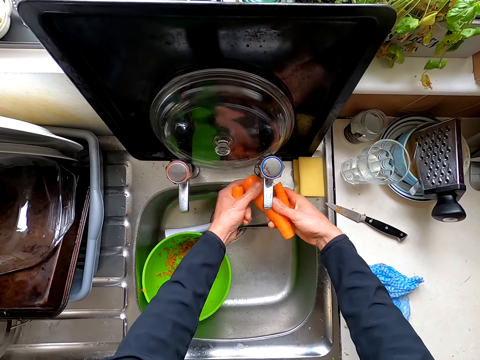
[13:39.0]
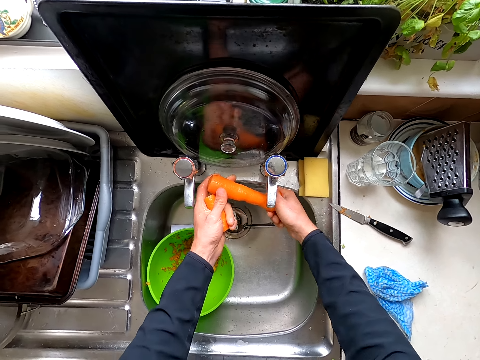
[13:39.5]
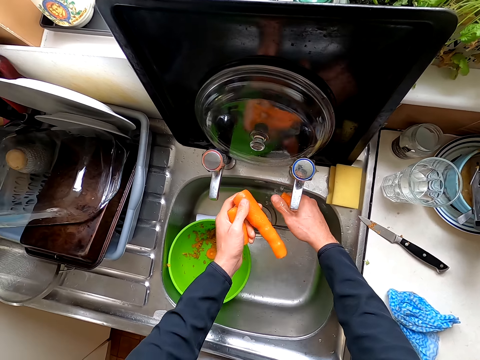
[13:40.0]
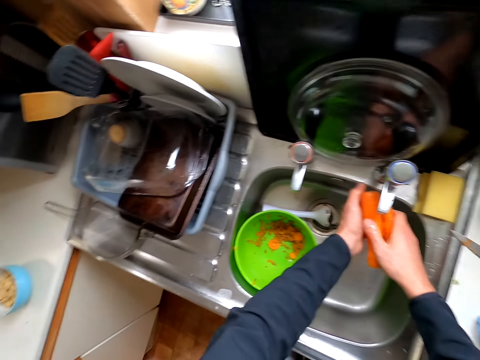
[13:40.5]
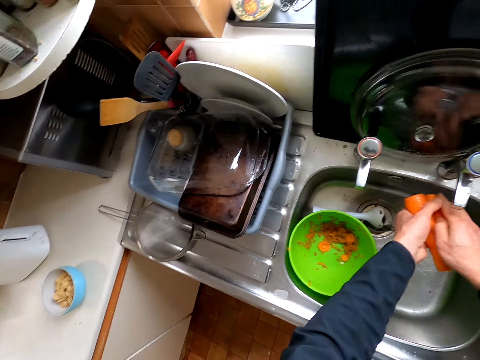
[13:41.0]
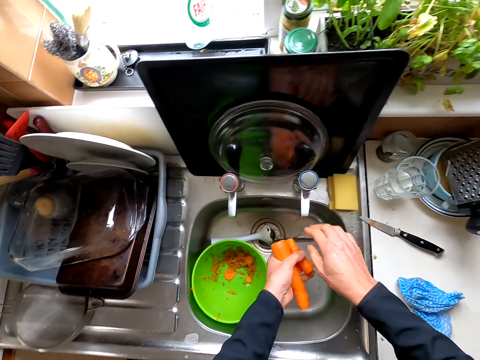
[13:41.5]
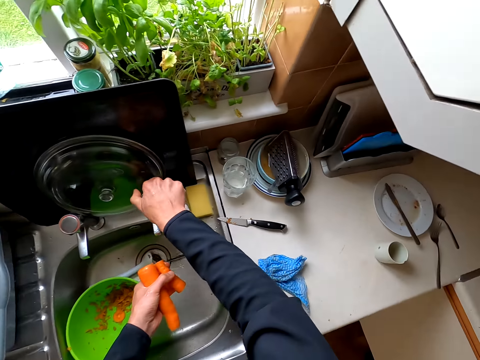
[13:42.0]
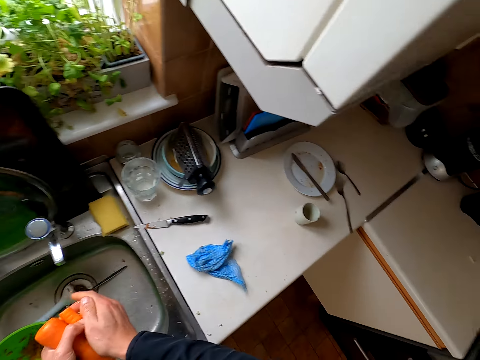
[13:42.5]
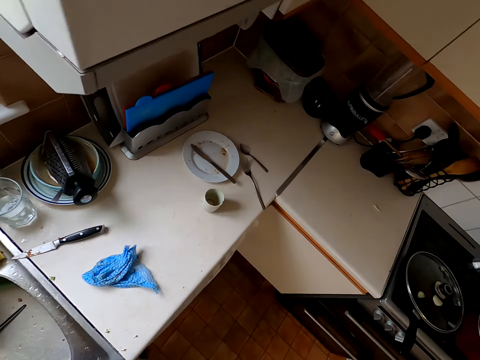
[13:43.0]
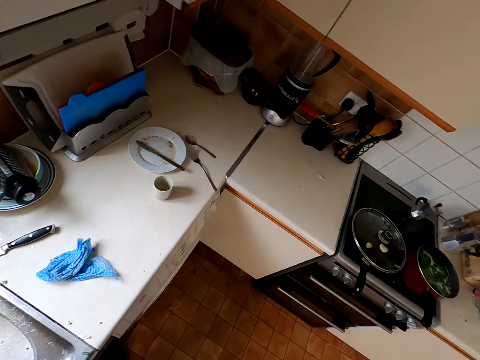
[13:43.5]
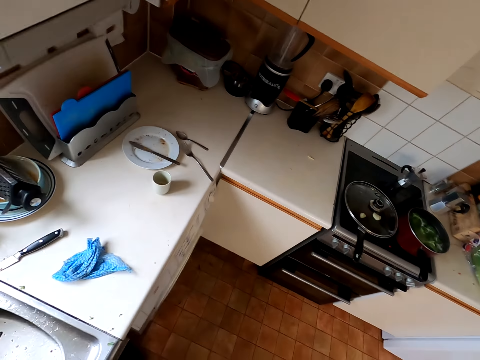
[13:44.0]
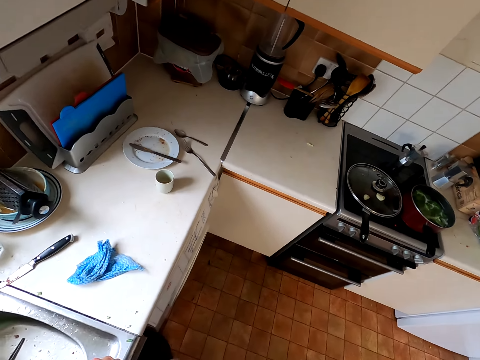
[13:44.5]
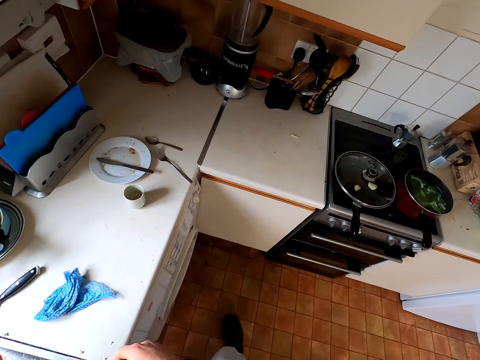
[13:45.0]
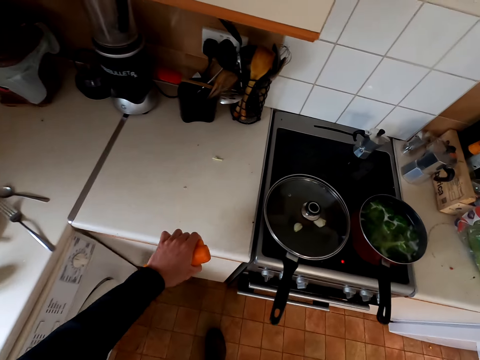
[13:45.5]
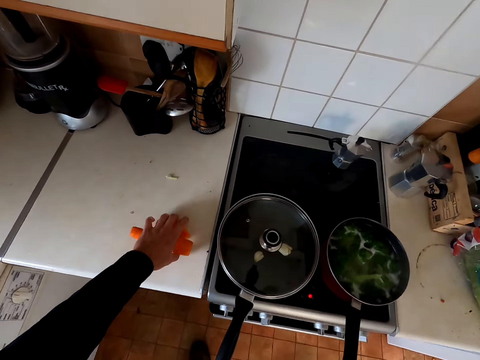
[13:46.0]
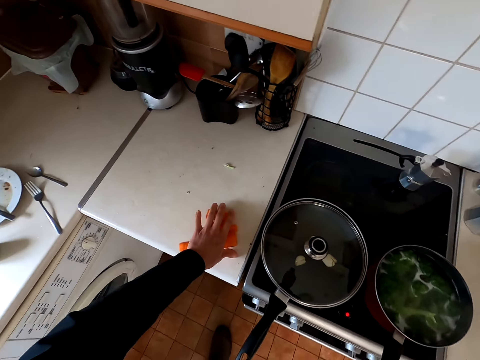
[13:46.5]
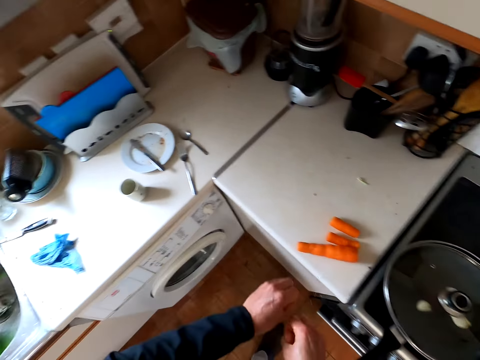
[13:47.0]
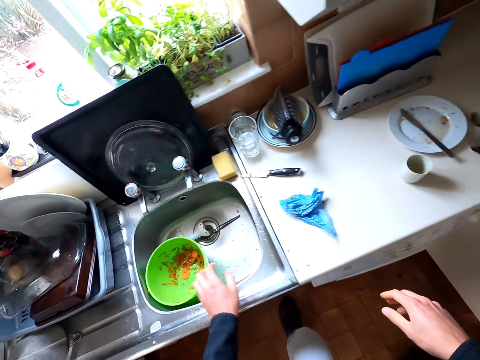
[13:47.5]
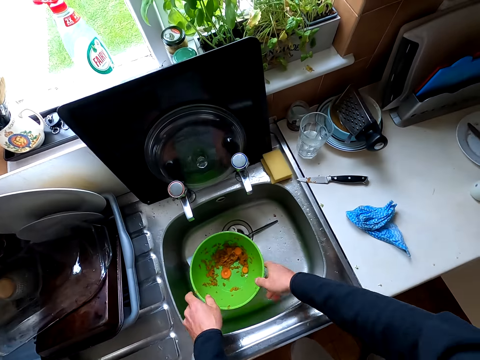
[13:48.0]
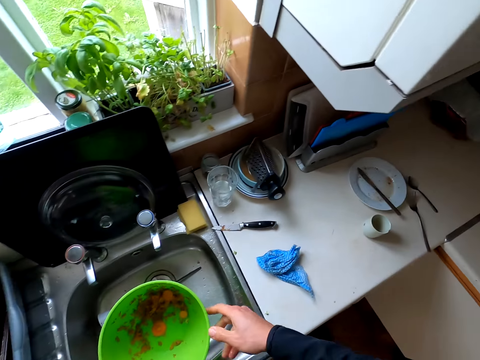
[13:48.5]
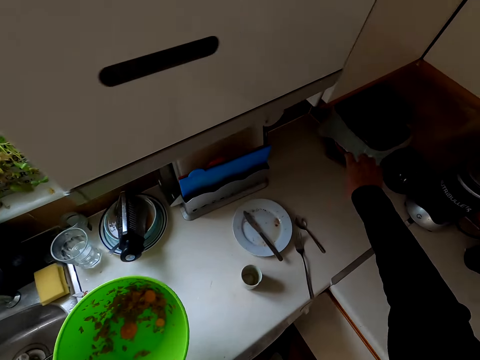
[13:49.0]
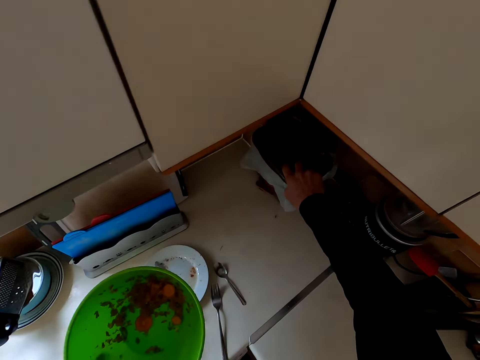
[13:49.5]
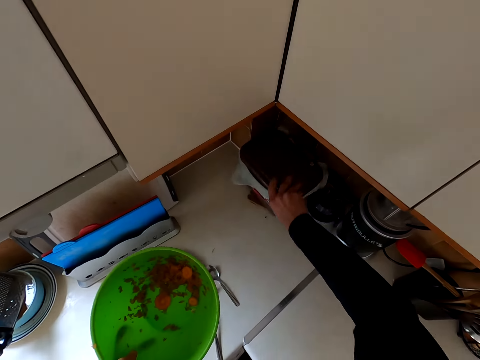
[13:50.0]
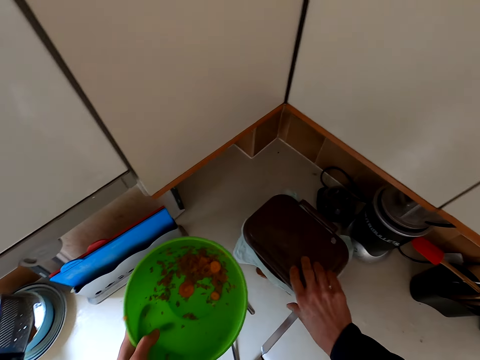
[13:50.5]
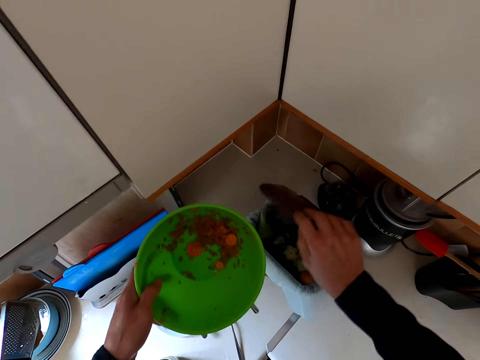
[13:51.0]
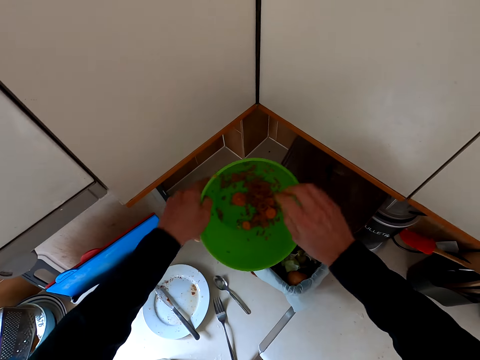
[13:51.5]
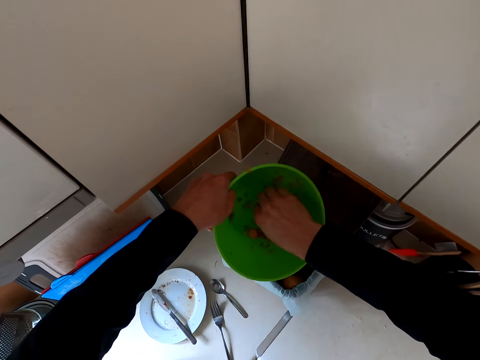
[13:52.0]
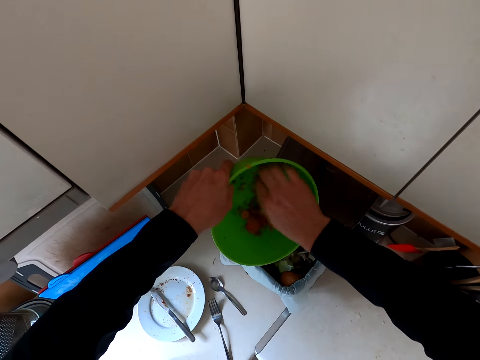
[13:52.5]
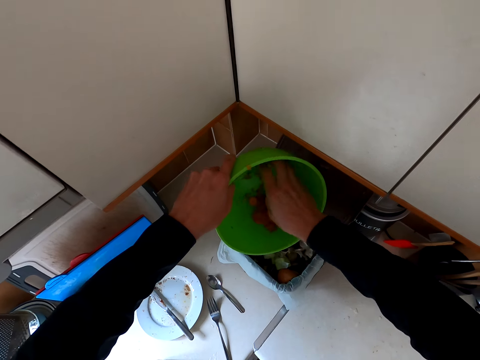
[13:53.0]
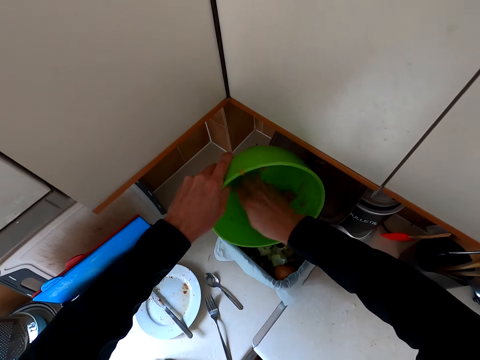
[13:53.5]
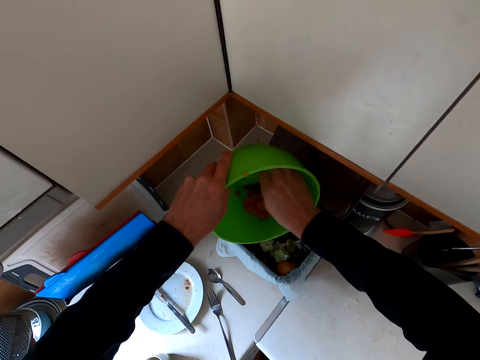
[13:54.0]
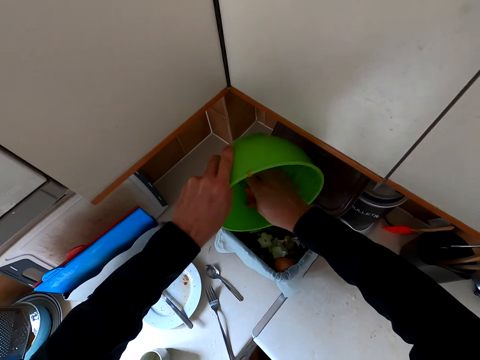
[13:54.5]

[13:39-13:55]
The camera wearer closes the water tap. They look at the counter top. They put the carrots on the counter top. They take the bowl from the sink. They pull the dustbin across the table. They open up the dustbin. They remove trash and pour it in the dustbin. They scoop the carrot peels with hand.

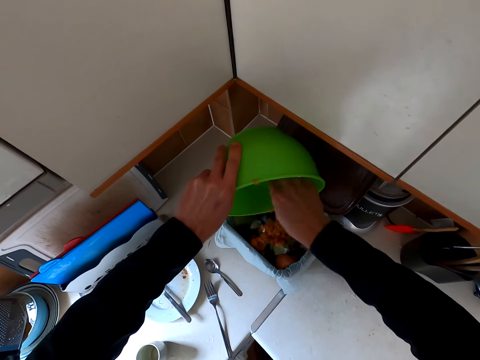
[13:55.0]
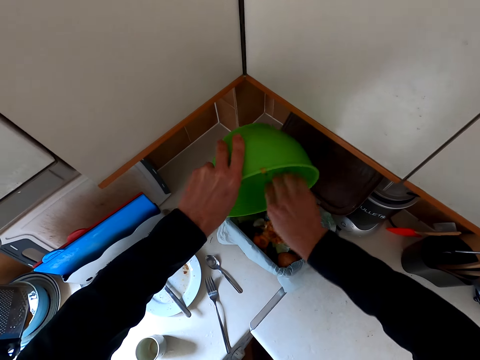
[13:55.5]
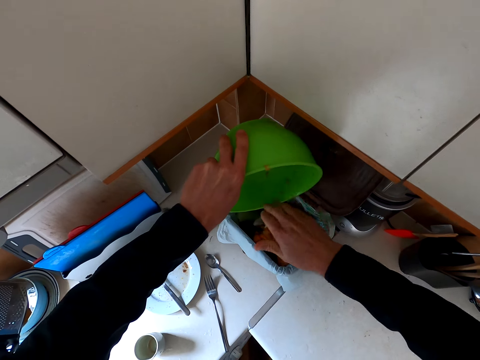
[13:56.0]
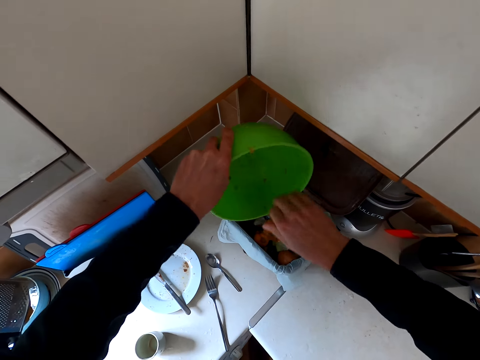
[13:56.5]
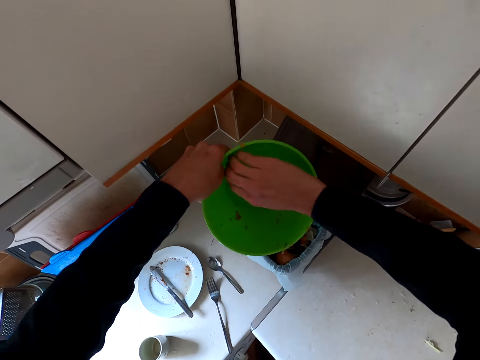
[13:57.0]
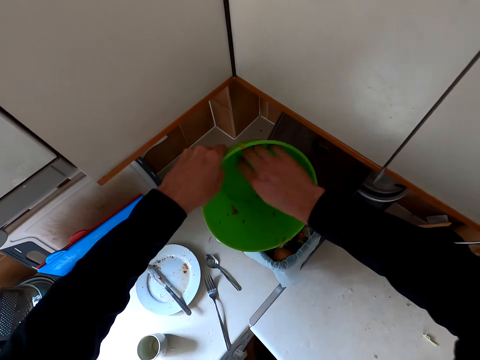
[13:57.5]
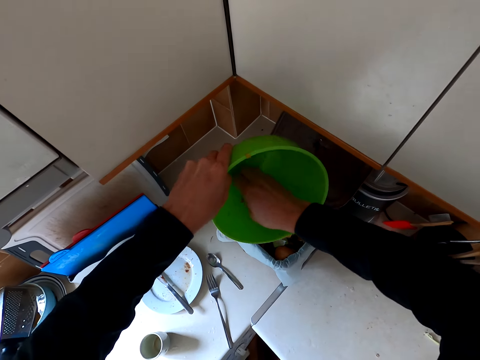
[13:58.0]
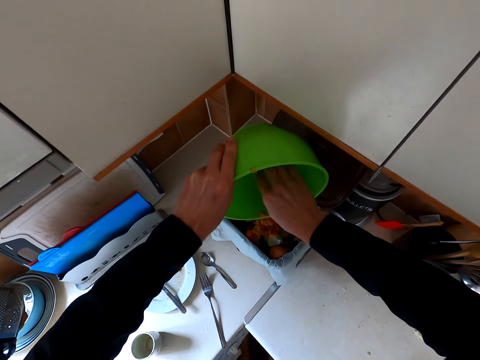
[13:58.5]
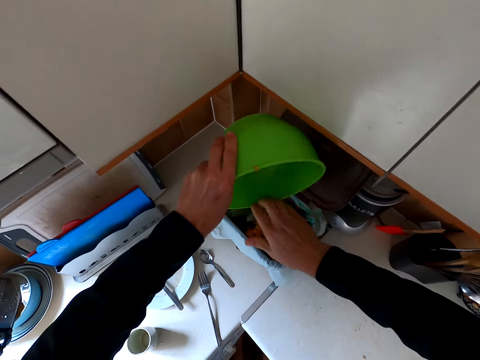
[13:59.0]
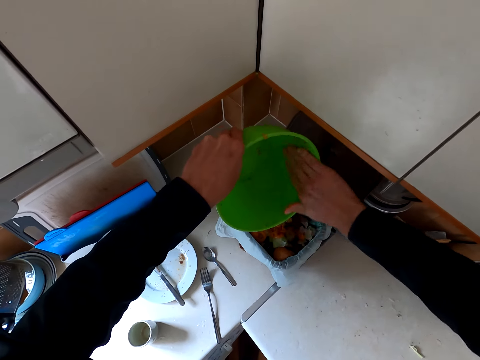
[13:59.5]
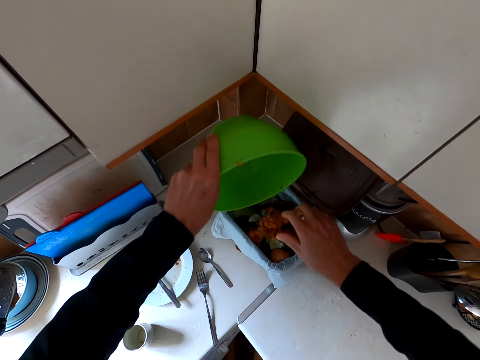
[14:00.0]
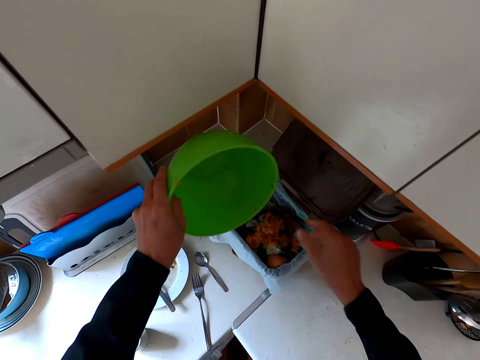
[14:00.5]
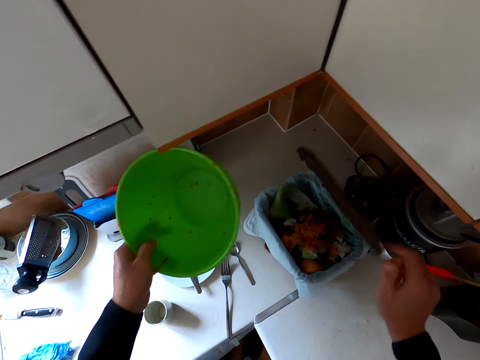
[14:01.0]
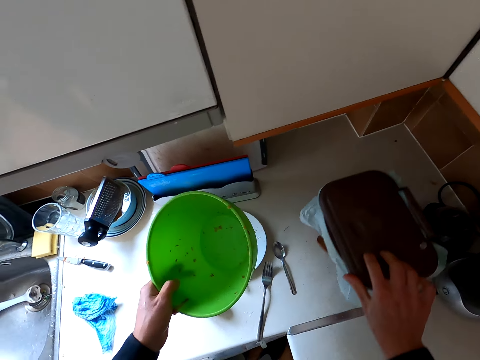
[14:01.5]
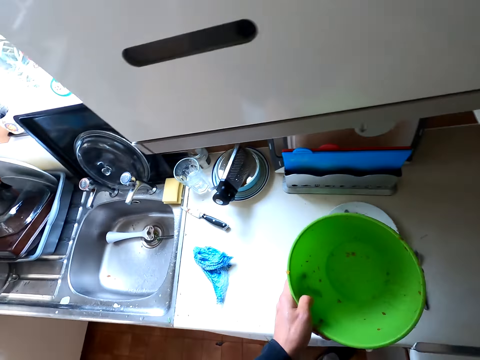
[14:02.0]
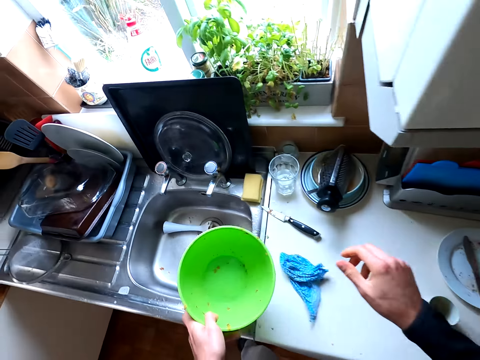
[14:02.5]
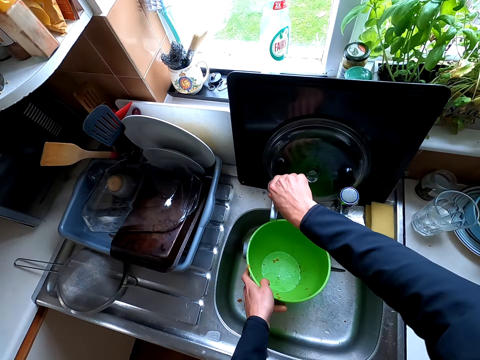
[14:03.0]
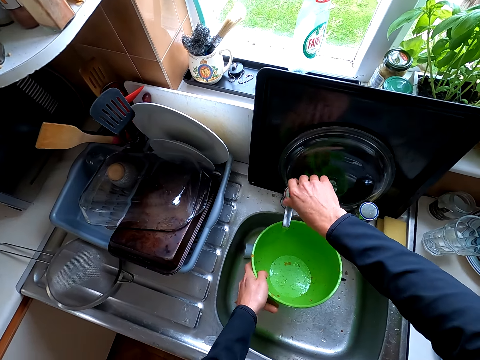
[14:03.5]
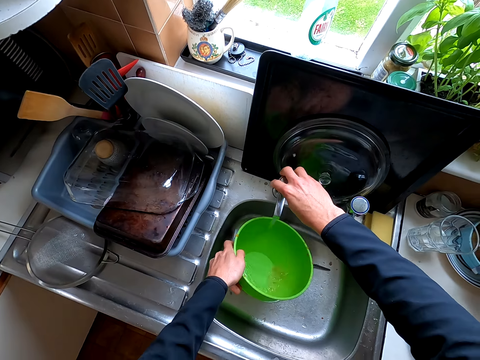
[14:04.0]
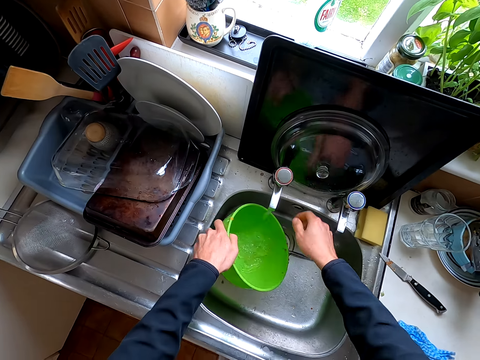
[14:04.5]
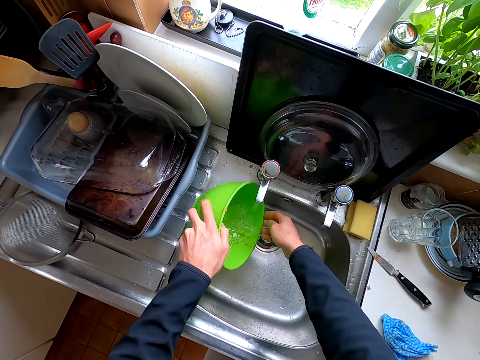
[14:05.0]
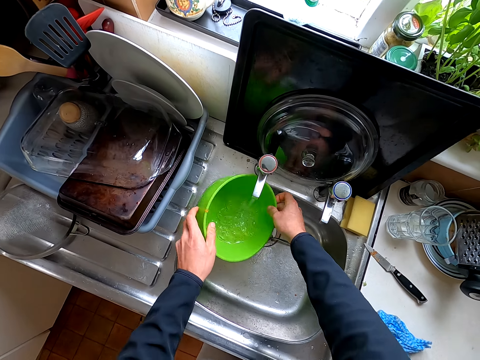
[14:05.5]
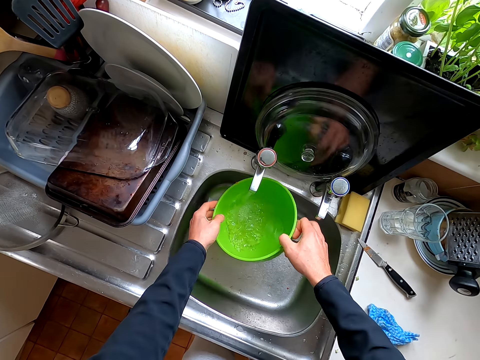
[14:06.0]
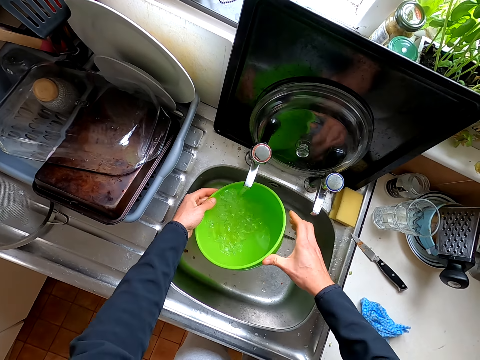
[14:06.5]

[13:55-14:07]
The camera wearer puts the carrot peels in the bin. They scoop the carrot peels with hand. They put the carrot peels in the bin. They close the bin. They move the bin. They open the water tap. They rinse the bowl at the sink.
